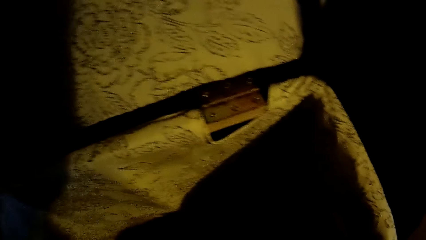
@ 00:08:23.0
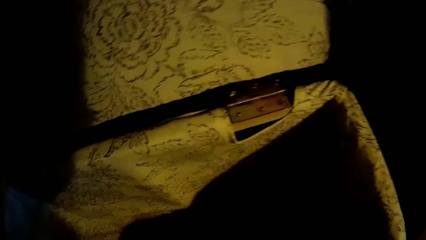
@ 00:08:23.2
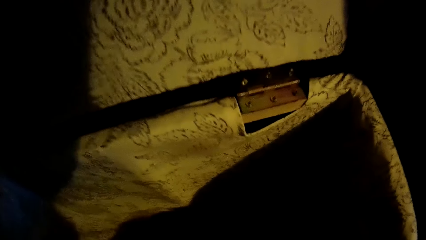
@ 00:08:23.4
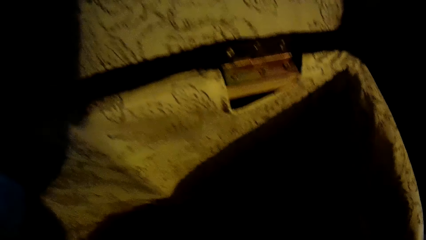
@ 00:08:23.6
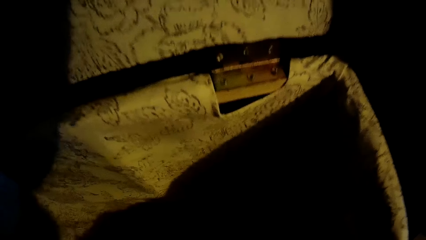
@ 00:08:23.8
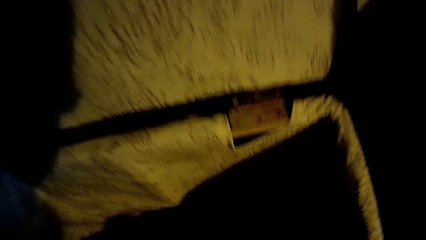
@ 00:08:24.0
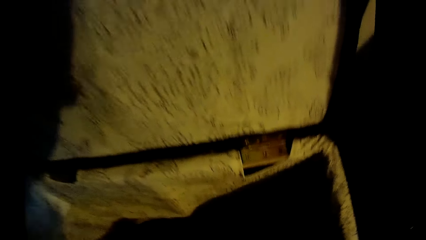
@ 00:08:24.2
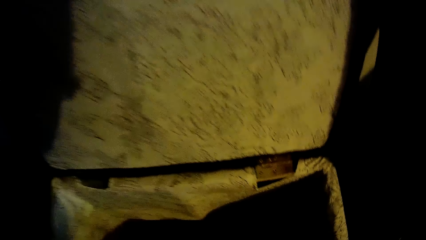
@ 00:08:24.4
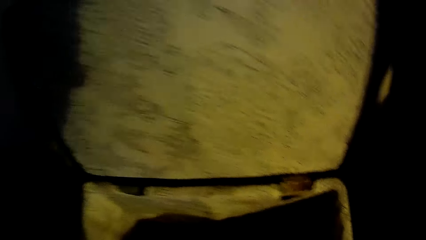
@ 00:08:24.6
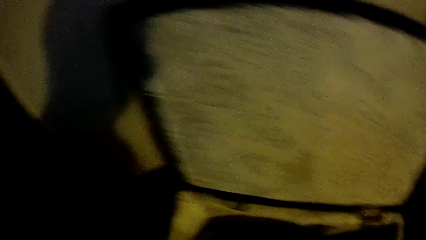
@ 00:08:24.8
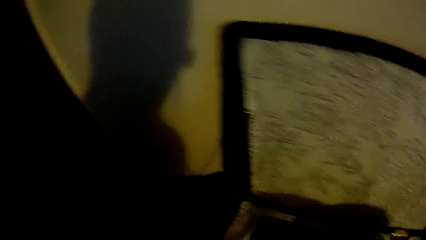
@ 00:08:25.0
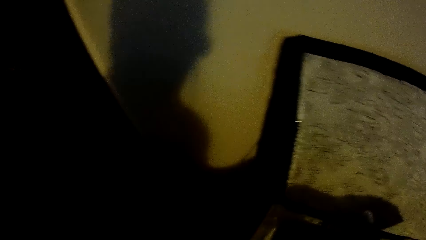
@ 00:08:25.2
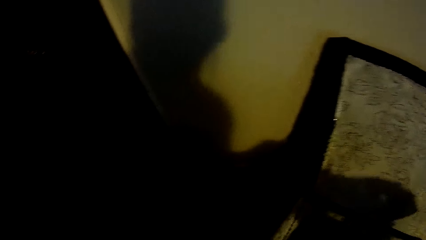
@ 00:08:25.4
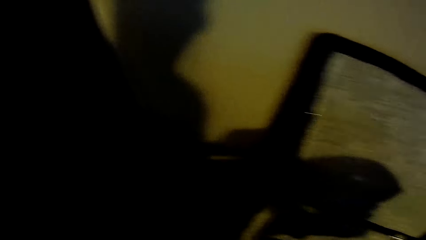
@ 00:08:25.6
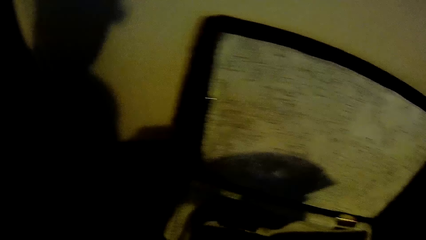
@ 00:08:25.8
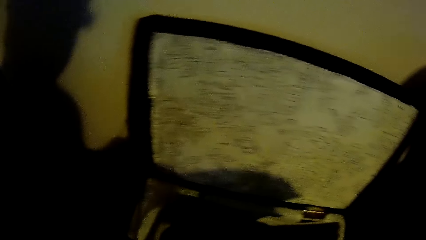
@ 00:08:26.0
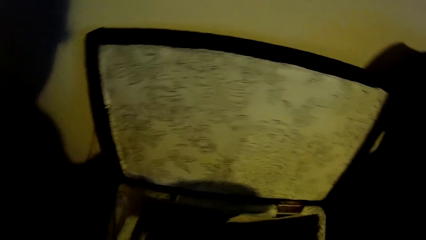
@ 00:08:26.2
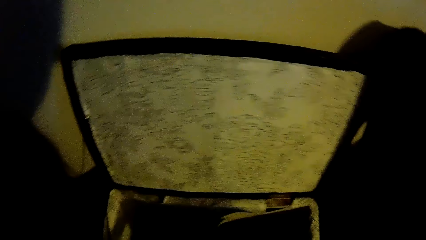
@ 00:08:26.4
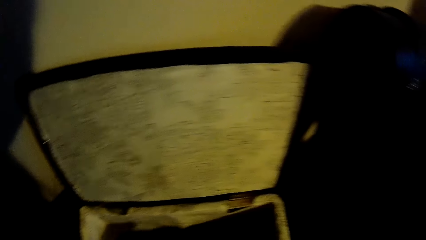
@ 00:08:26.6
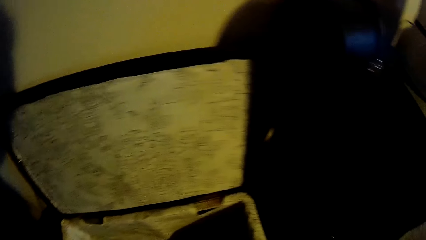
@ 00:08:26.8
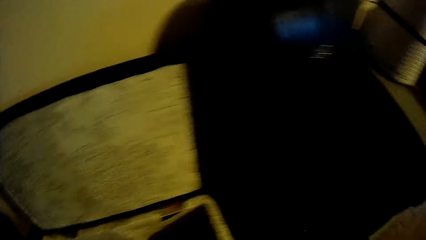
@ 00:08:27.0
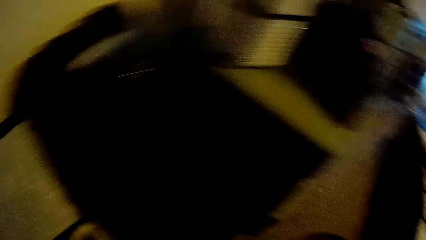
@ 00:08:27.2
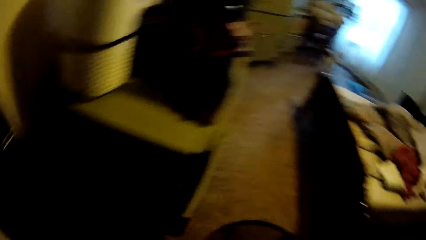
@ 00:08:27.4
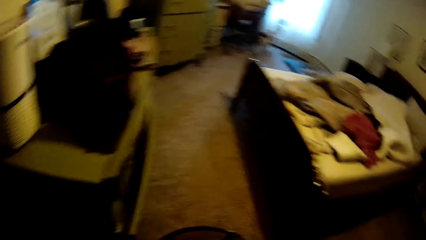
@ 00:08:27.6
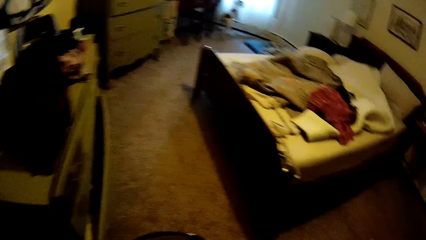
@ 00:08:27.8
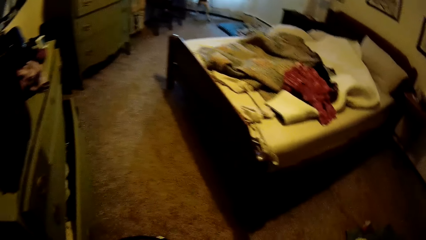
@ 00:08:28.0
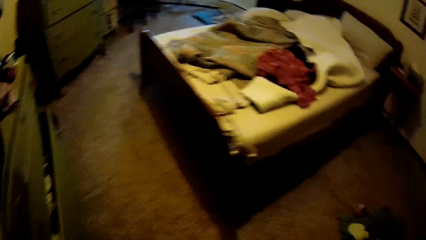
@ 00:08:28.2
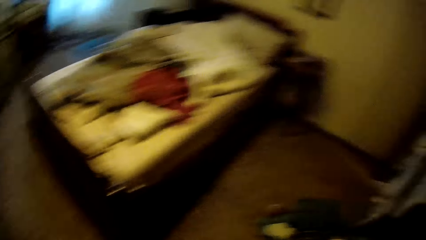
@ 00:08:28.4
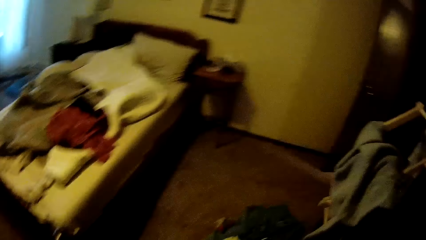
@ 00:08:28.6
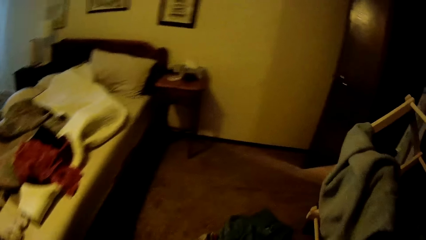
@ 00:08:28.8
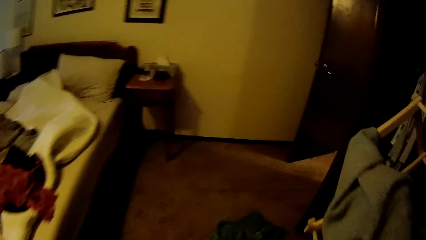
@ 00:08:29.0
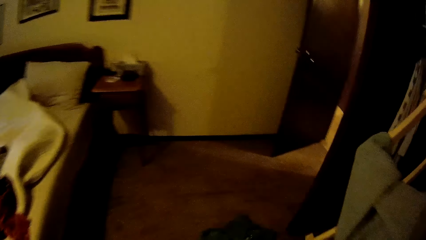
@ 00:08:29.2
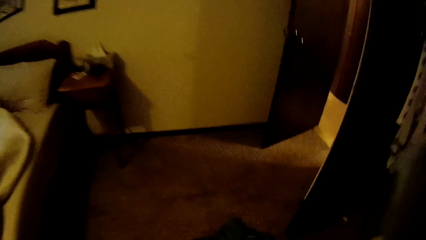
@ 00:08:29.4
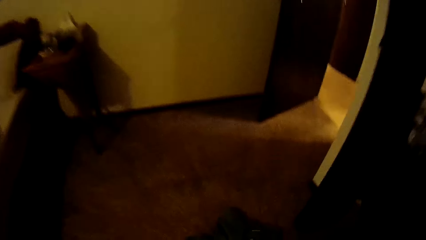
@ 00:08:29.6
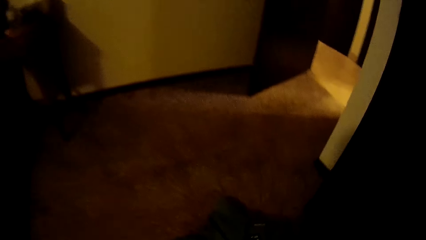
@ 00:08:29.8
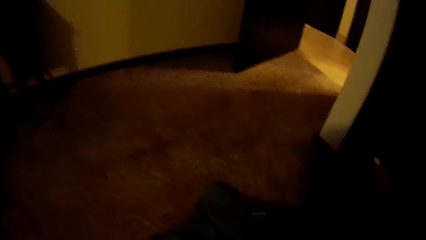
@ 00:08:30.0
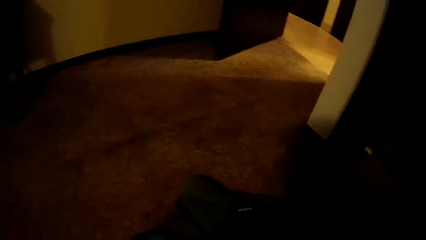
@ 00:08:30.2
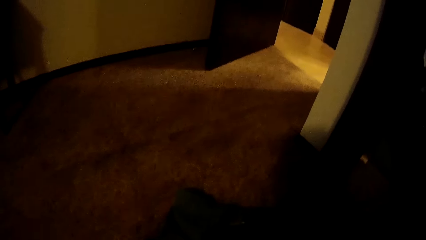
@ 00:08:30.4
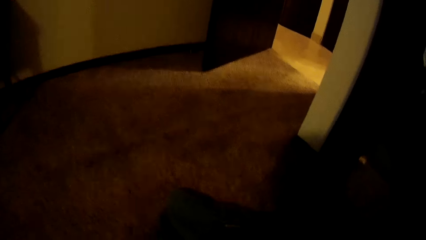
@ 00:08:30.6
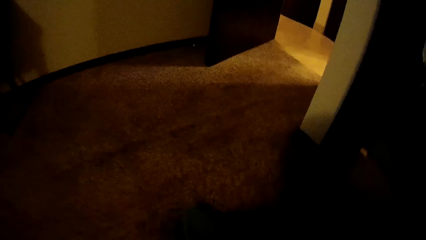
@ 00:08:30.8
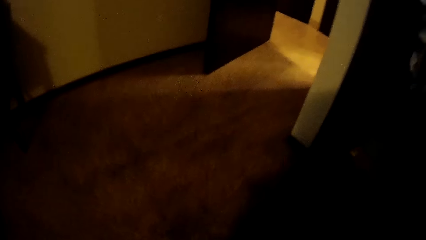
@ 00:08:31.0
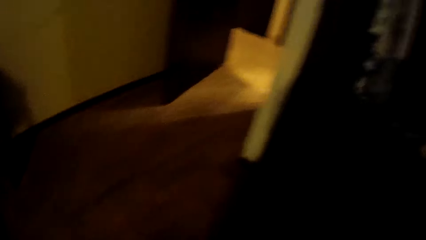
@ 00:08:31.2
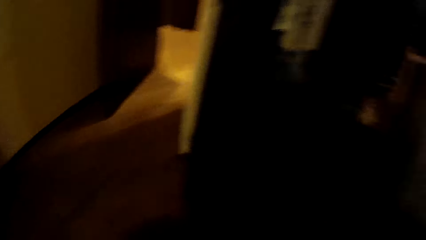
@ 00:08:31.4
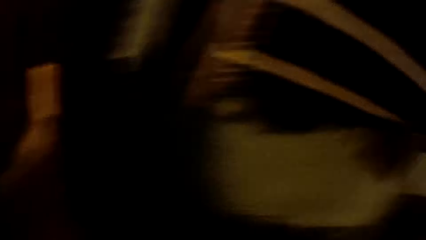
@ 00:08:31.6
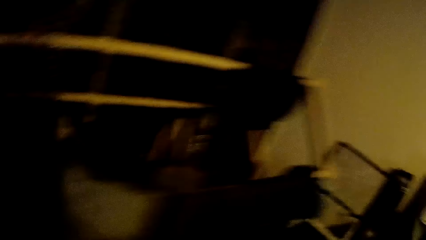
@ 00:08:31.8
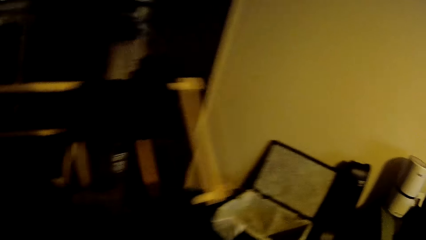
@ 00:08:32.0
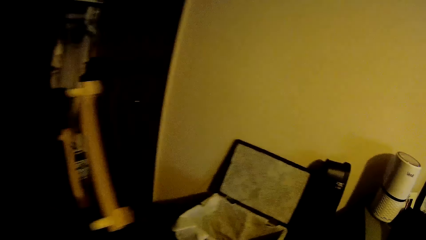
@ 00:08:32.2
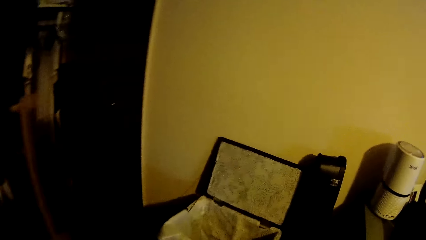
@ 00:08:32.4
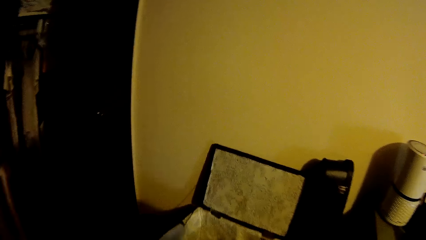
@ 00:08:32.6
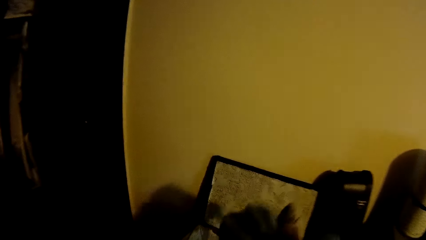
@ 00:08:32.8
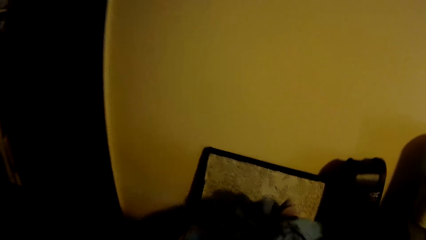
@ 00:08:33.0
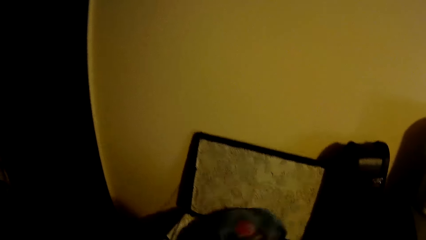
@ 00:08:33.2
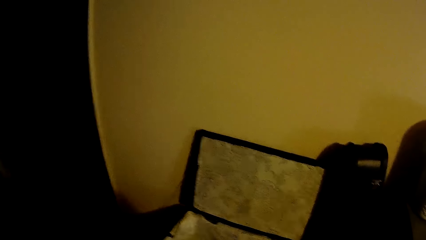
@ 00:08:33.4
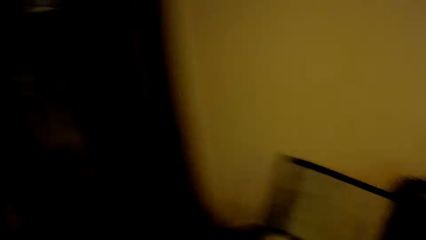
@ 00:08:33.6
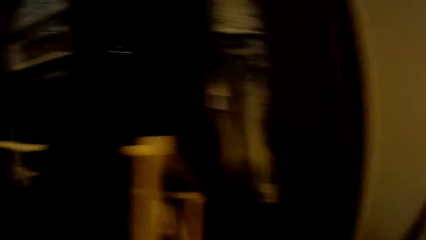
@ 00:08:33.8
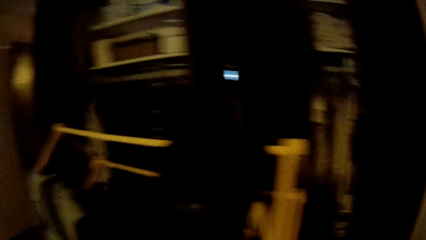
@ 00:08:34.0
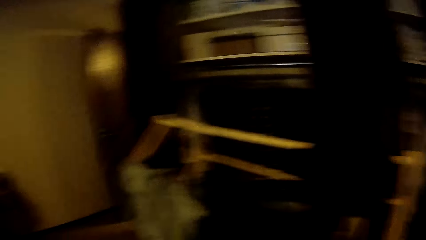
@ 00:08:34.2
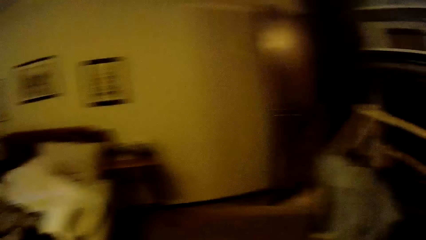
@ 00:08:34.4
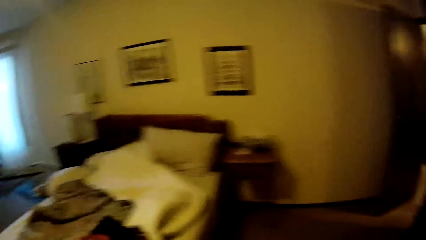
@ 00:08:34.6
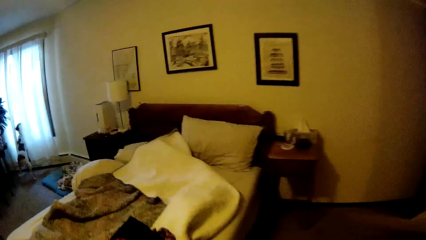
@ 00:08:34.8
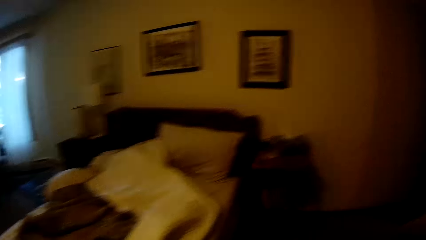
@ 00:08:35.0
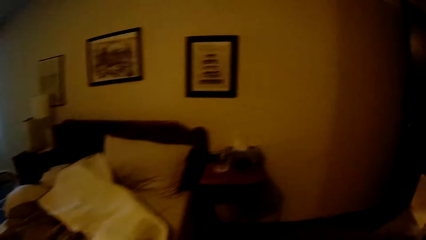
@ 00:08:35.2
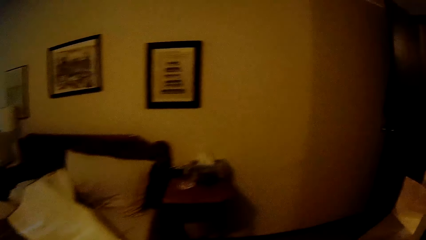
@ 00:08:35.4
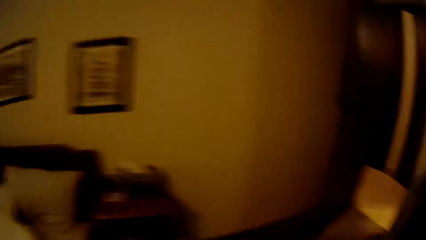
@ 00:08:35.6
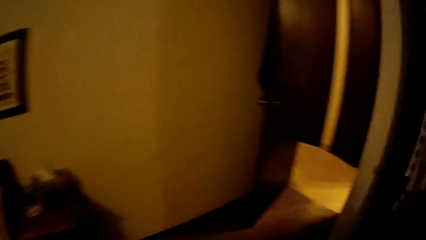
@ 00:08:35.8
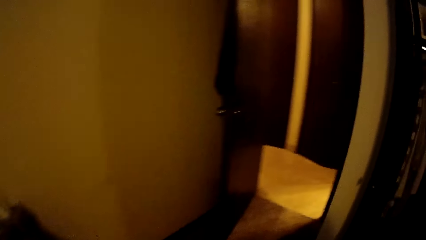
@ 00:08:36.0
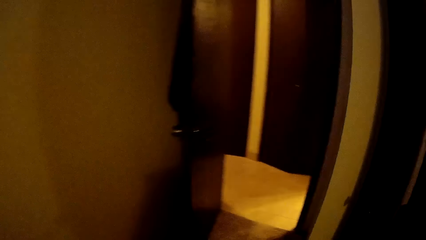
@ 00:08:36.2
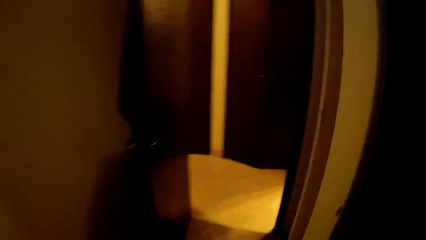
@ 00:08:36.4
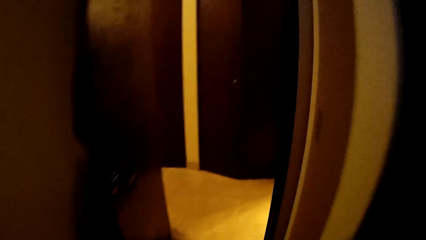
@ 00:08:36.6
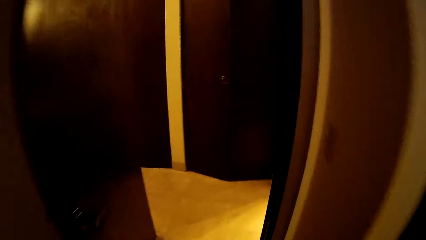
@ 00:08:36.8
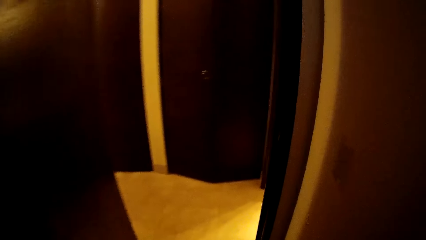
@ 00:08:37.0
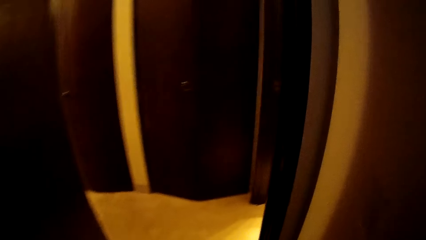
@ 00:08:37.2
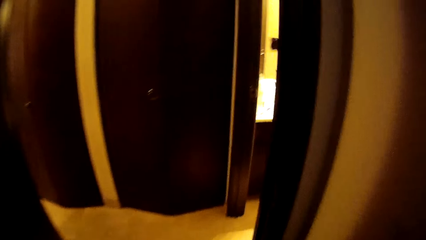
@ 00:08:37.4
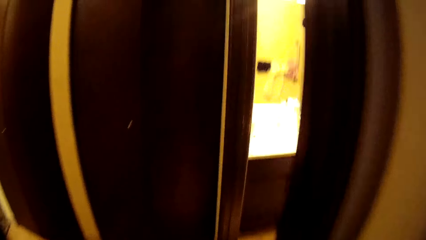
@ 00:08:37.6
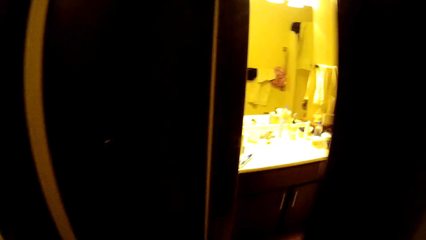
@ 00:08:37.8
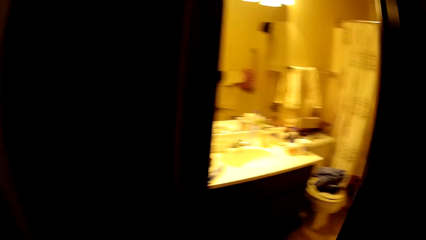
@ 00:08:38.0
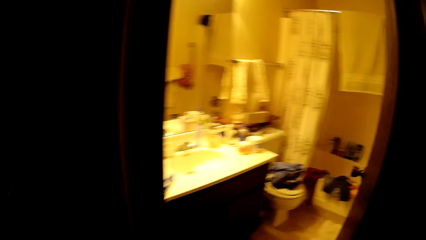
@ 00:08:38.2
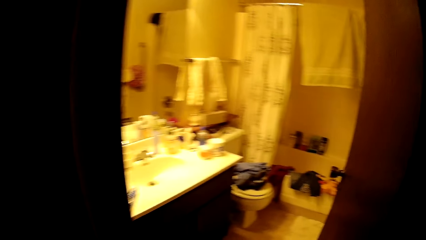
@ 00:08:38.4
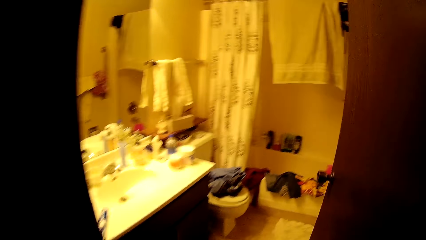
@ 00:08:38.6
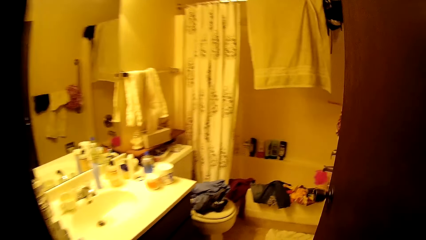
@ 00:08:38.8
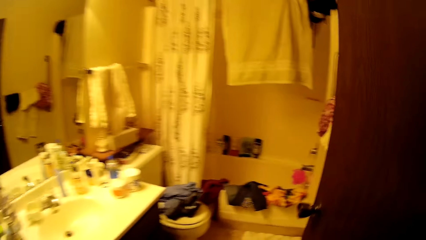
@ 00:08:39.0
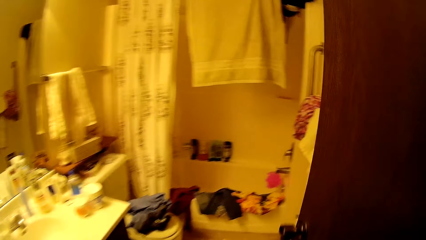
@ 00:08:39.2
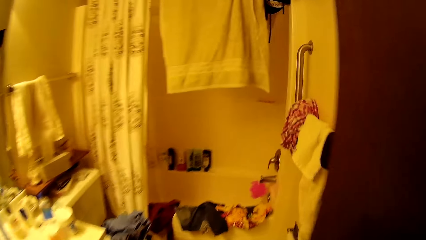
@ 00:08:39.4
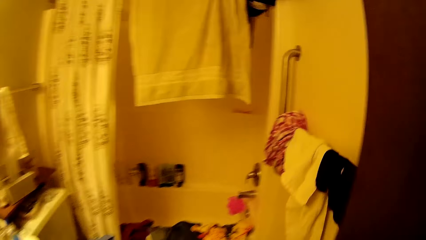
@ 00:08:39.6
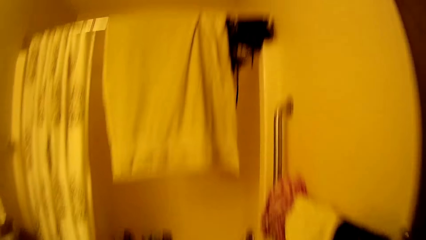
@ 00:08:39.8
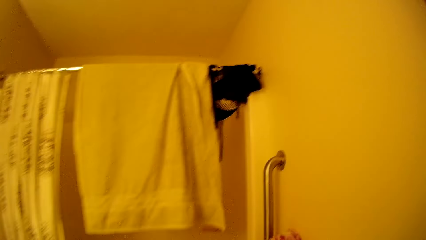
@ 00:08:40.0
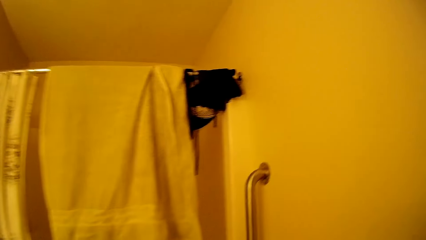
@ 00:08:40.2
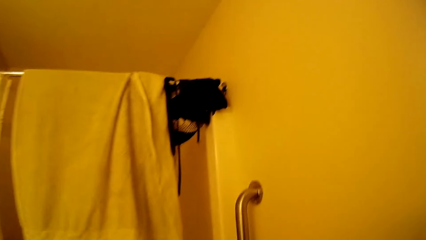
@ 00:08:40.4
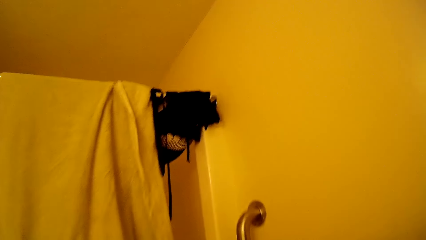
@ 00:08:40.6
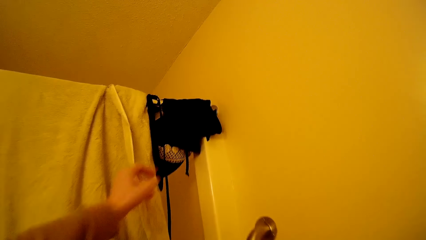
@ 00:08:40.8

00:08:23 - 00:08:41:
The camera wearer turns around. She picks up a cloth on the floor with her right hand. She turns around. She drops the cloth in the box on the floor. She turns around. She moves towards the bathroom. She walks into the bathroom.
